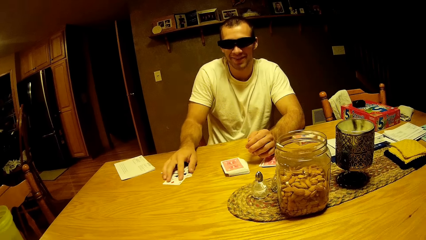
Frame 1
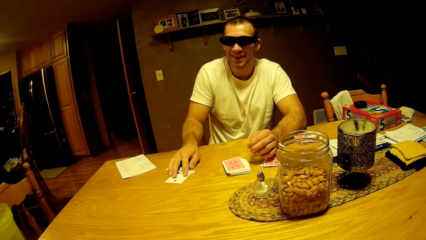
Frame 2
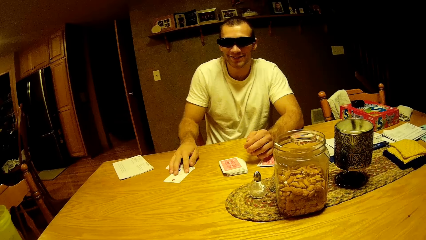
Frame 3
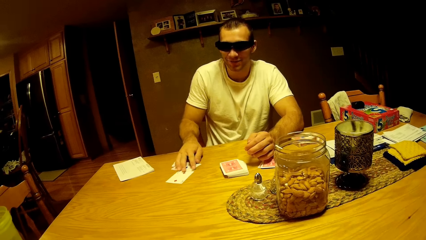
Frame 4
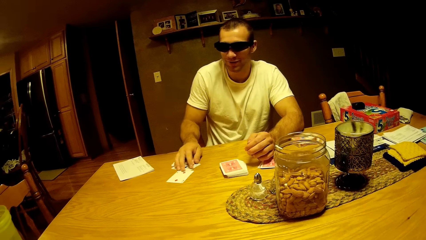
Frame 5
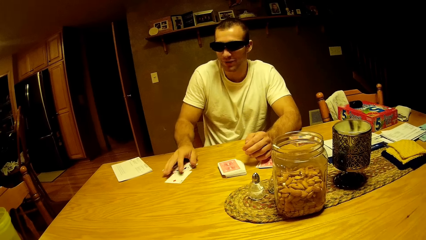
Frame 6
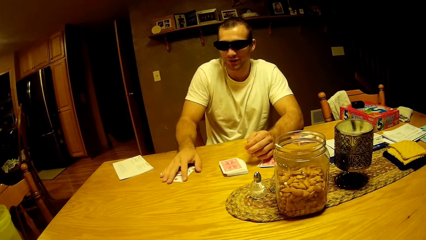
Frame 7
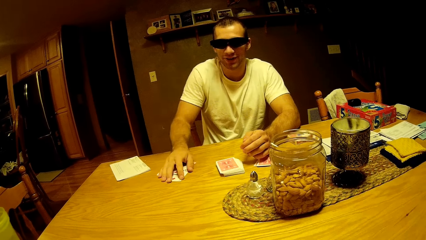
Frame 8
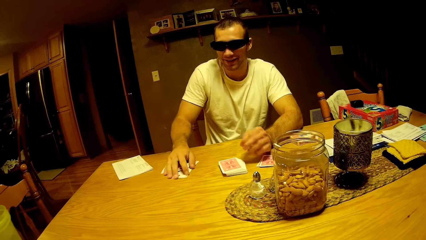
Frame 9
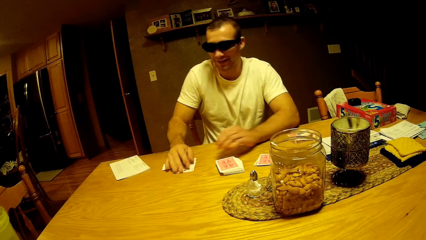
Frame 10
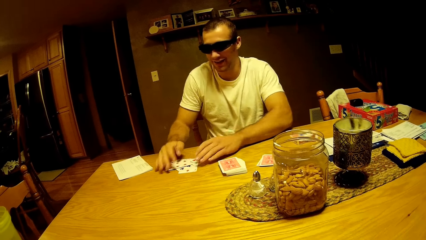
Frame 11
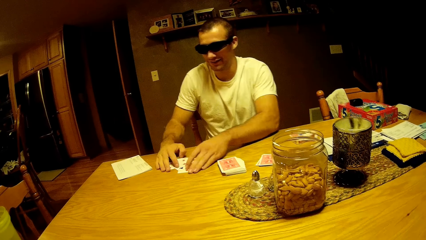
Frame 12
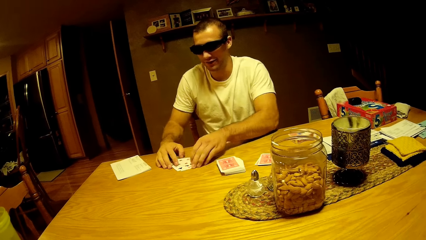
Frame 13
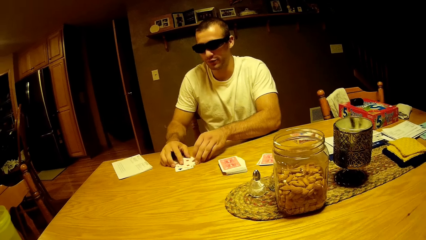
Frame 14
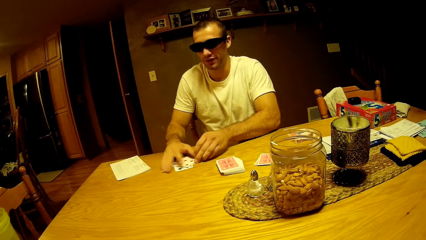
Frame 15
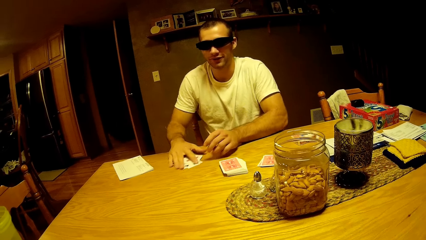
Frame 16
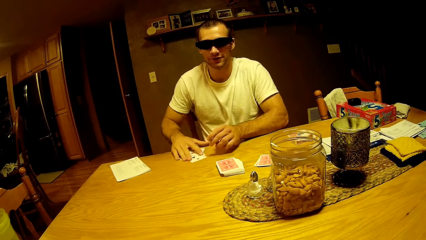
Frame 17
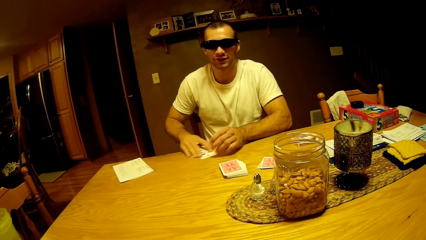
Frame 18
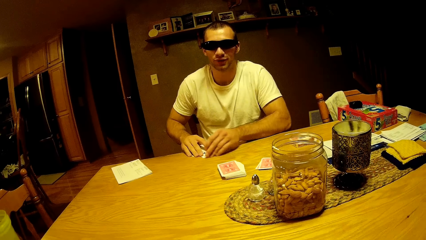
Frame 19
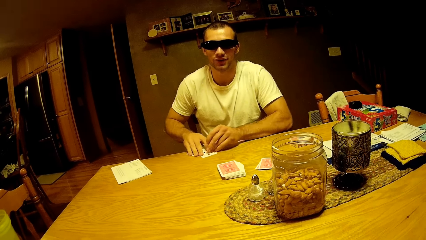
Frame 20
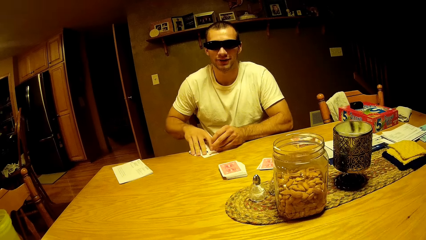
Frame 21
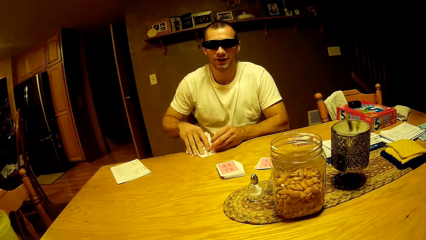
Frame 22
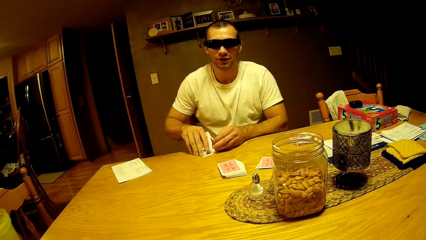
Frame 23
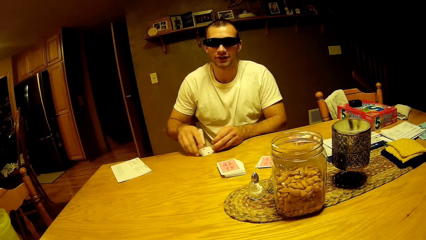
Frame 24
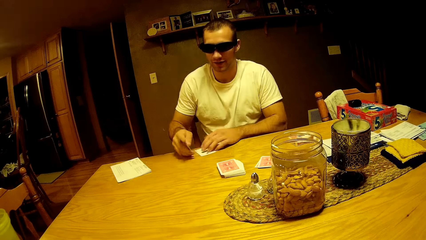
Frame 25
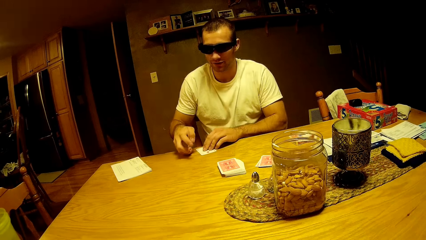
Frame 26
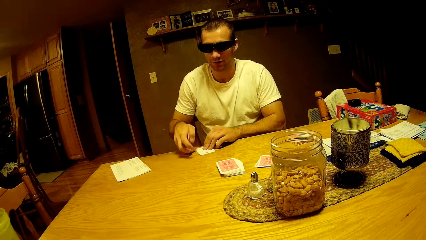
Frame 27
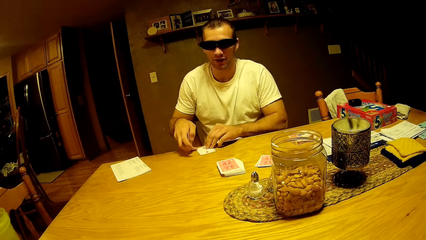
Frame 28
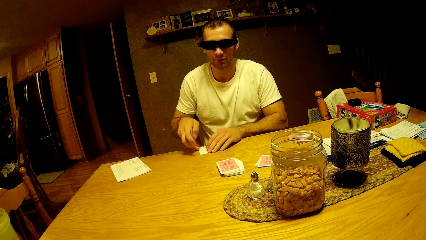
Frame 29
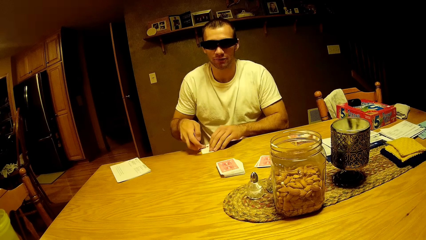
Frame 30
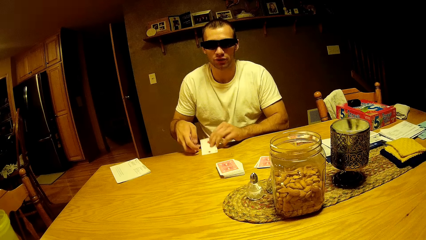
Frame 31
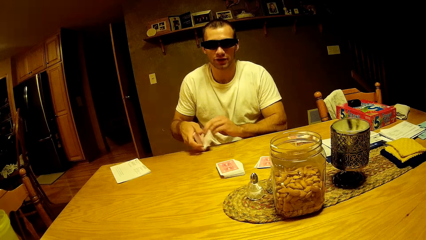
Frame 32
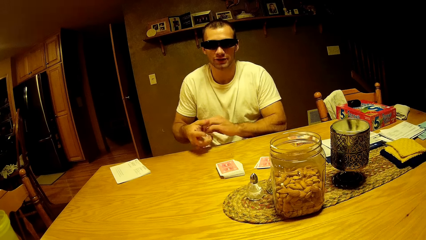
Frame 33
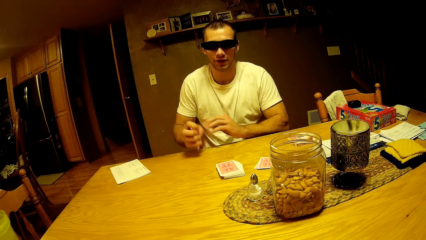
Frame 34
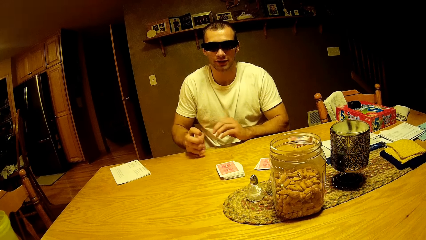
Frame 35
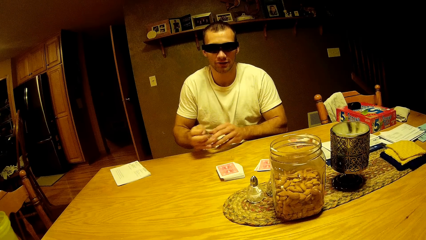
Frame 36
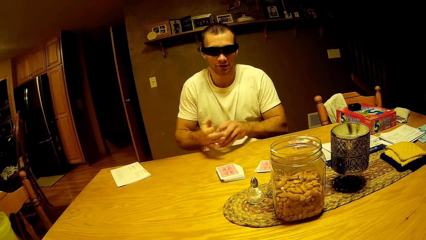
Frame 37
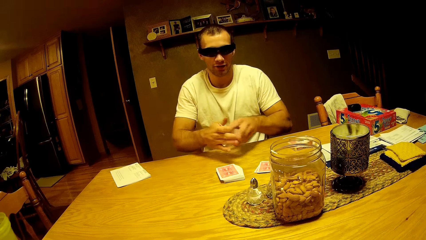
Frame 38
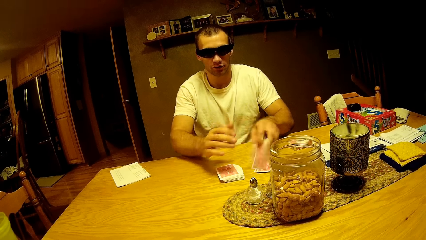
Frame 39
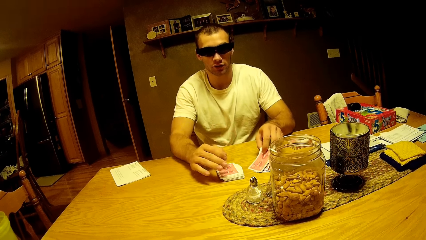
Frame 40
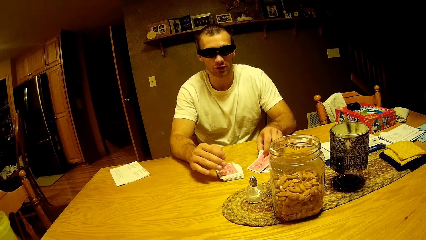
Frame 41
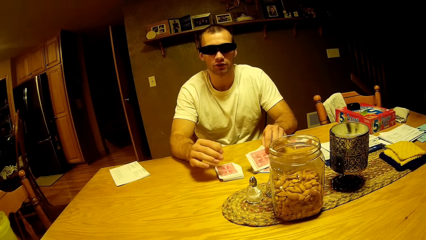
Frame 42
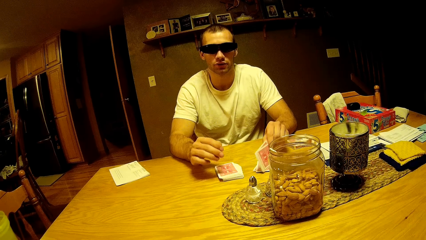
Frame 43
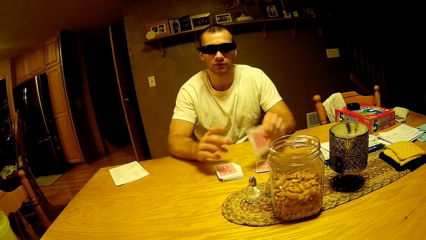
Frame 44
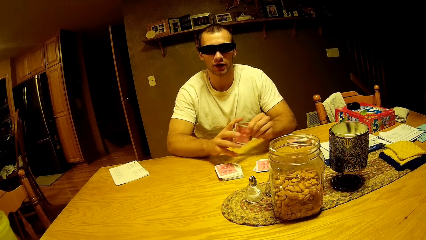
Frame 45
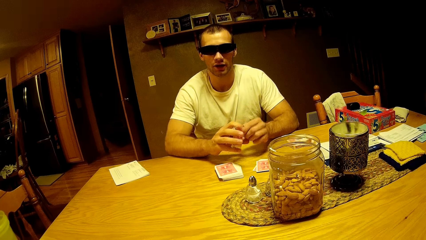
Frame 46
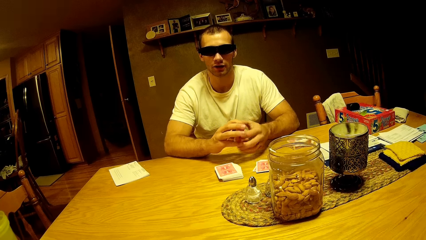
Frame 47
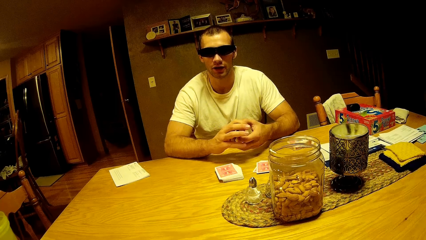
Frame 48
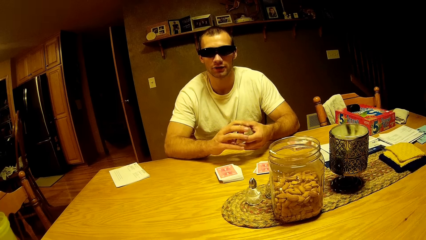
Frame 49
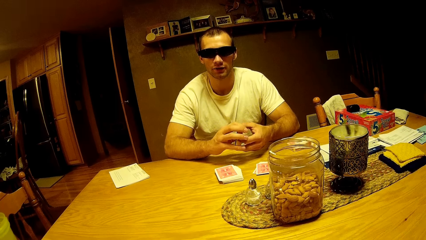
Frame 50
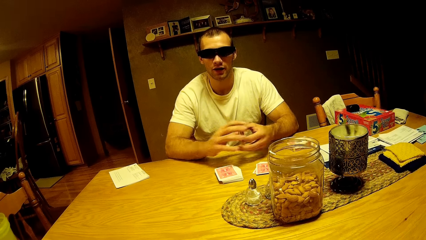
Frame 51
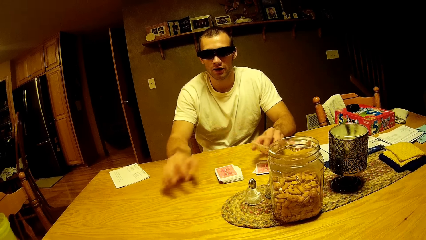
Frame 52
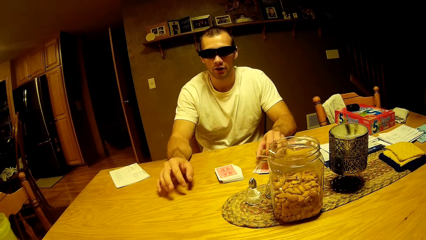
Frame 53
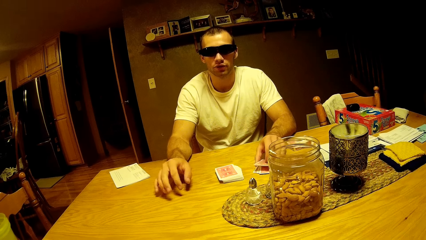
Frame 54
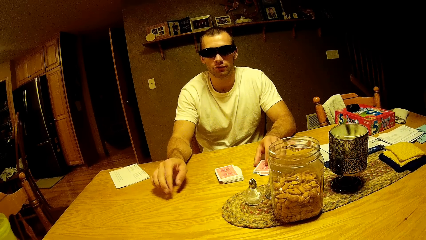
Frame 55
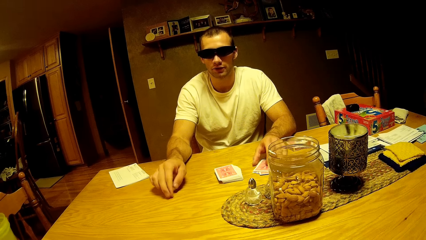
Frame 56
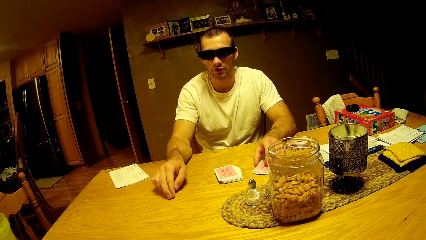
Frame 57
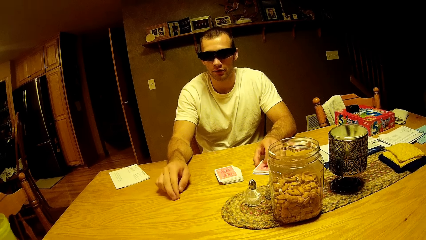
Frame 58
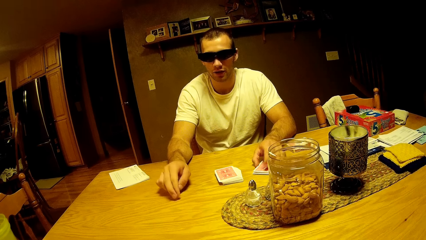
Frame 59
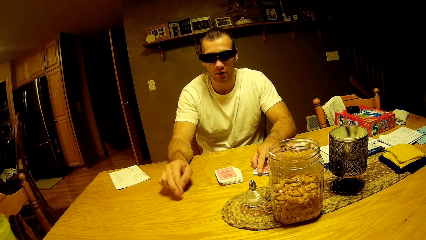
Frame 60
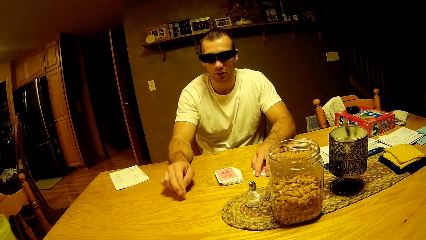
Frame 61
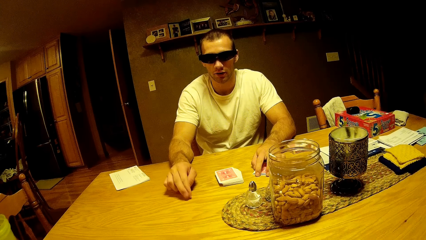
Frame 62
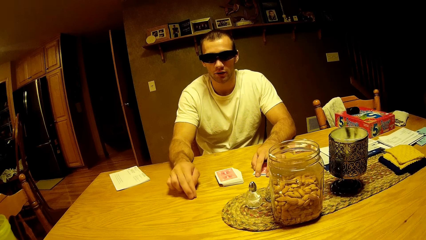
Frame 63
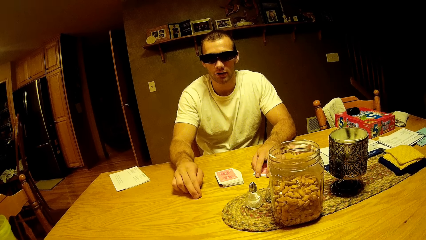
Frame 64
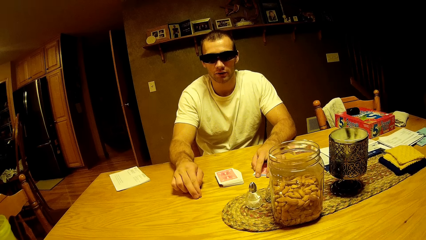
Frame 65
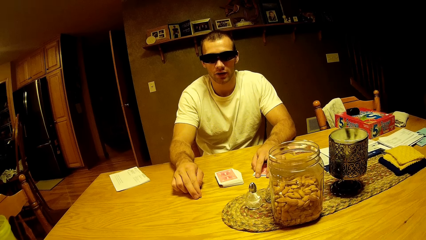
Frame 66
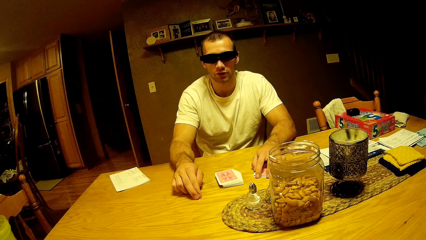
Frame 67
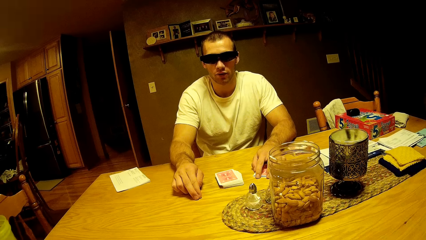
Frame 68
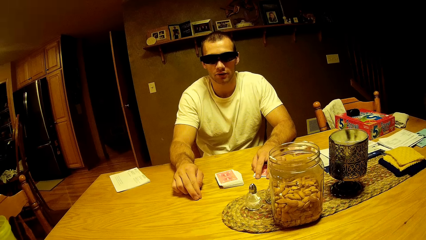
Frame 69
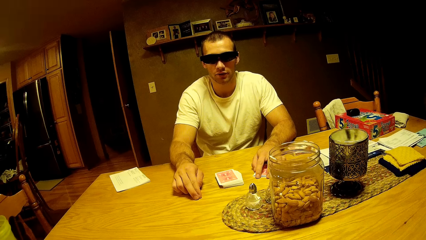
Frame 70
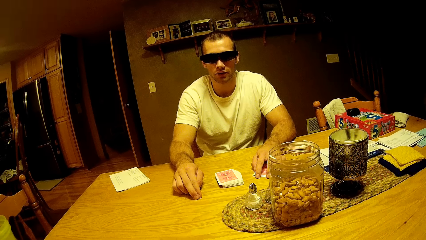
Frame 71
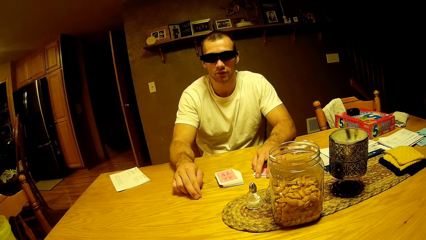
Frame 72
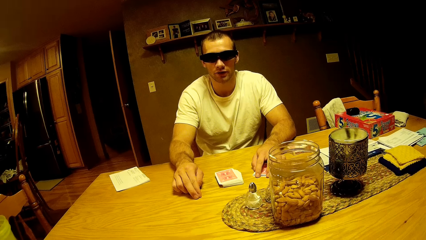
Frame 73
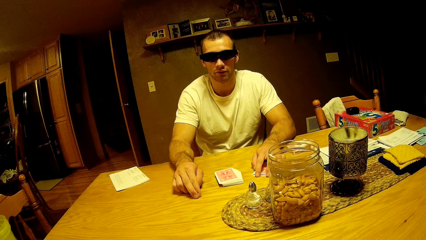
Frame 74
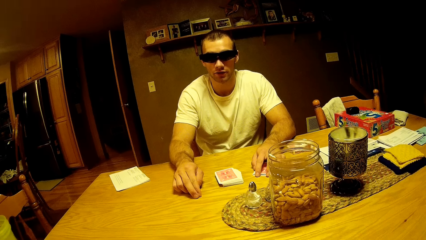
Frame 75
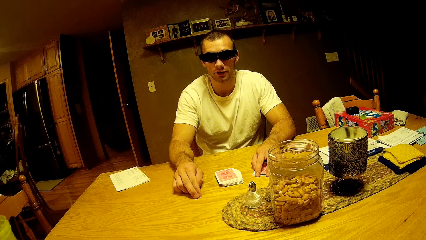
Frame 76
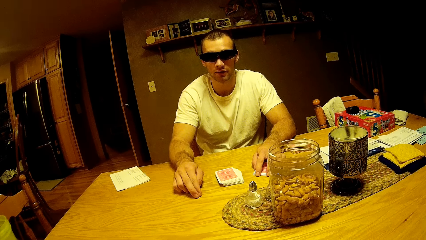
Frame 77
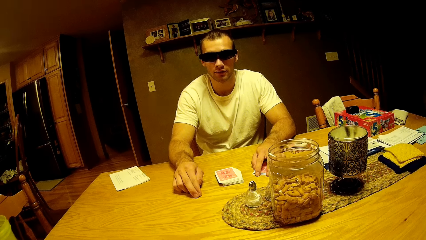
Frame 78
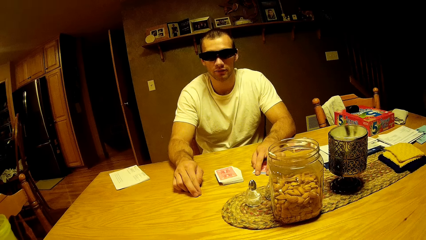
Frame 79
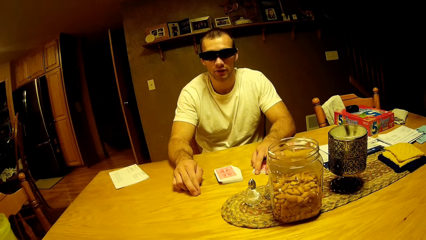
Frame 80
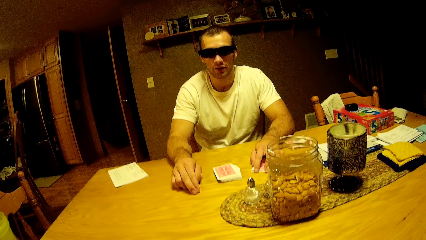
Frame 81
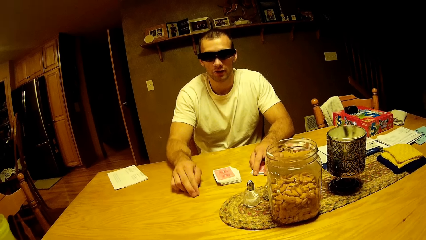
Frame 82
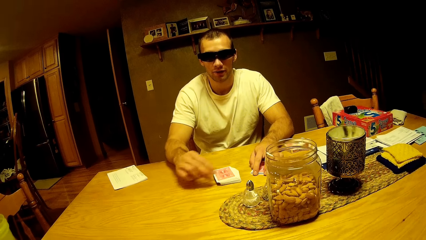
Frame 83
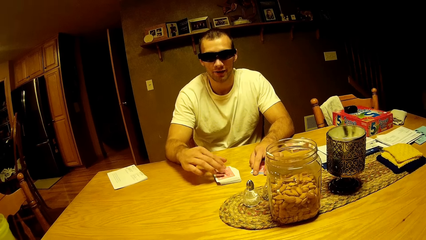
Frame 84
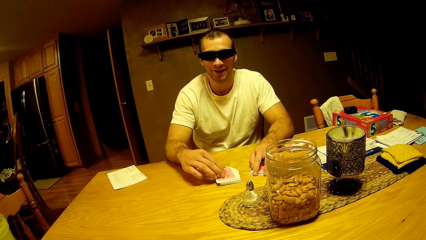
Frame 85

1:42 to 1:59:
The man talks to the camera wearer. He collects the card with both hands. He collects a card with his right hand, hits the cards on the table, moves the cards to his right hand and puts the cards on the table. He takes the play cards. He holds the cards with both hands, moves the cards to his right hand and puts the cards on the table. He knocks the table with his left fingers. He talks to the camera wearer.
